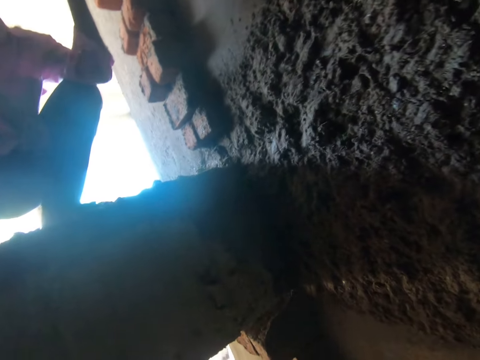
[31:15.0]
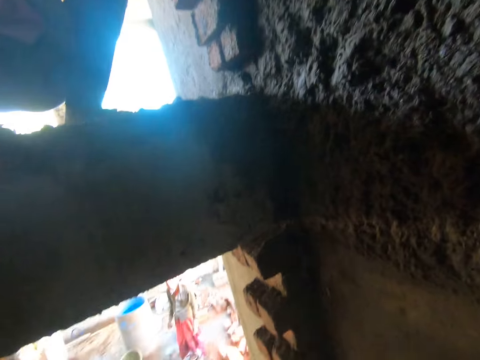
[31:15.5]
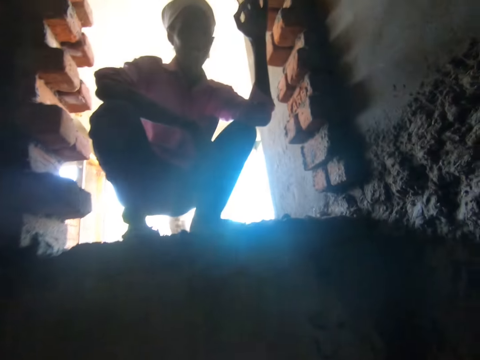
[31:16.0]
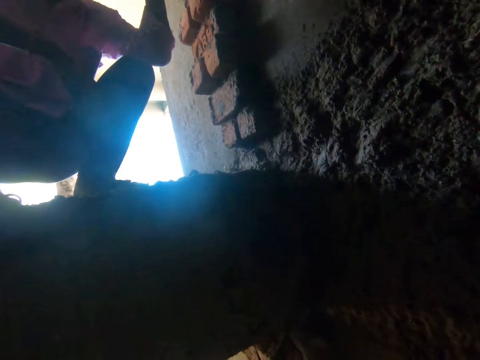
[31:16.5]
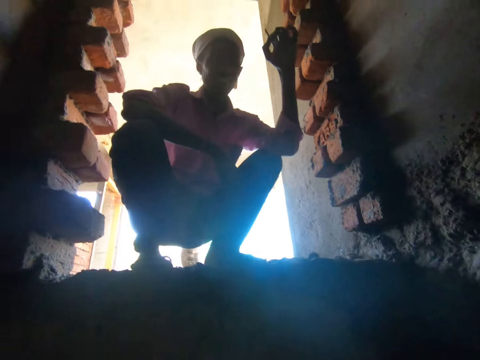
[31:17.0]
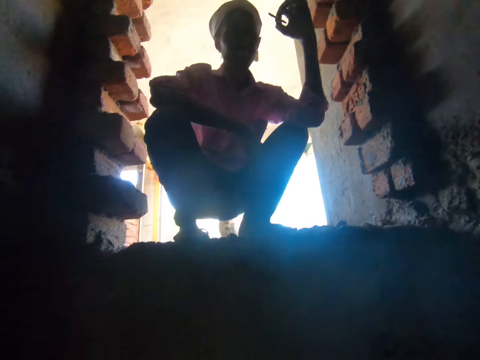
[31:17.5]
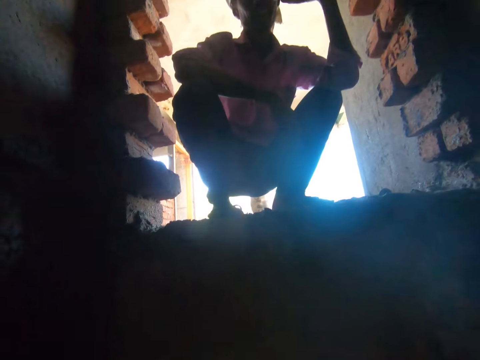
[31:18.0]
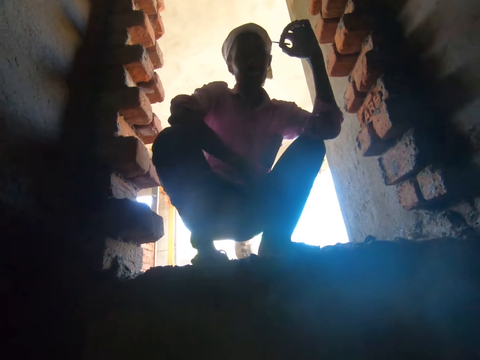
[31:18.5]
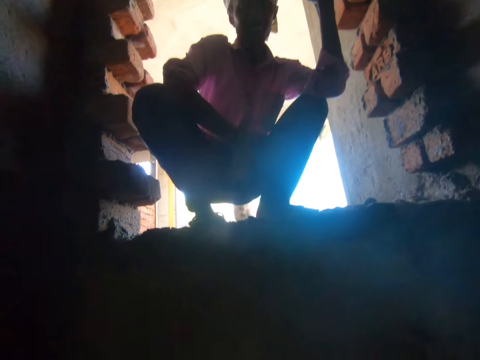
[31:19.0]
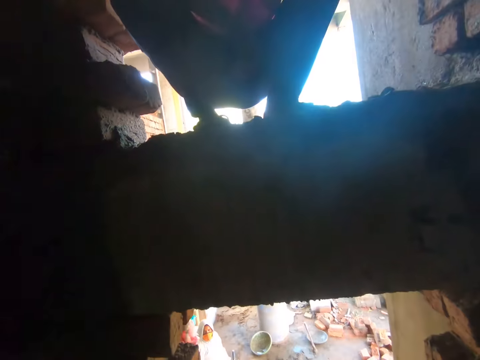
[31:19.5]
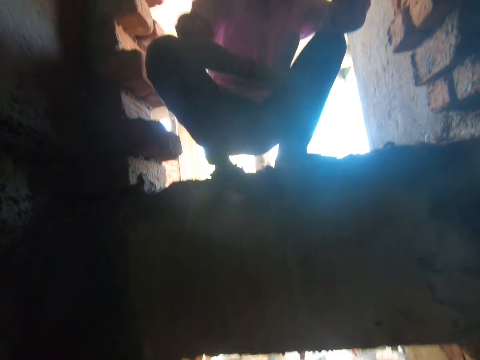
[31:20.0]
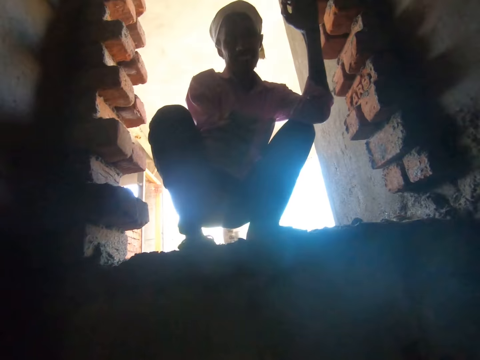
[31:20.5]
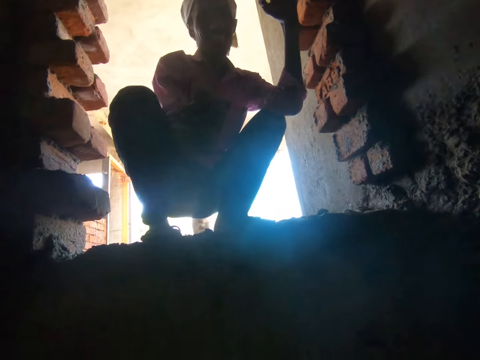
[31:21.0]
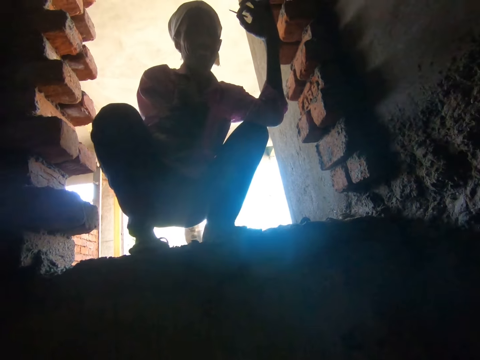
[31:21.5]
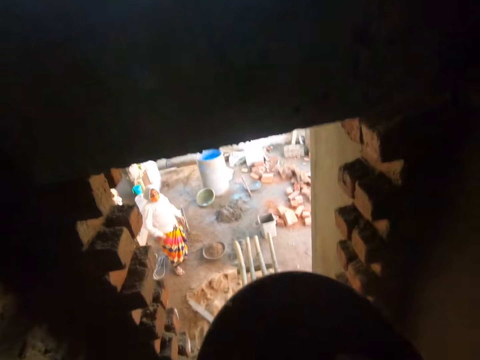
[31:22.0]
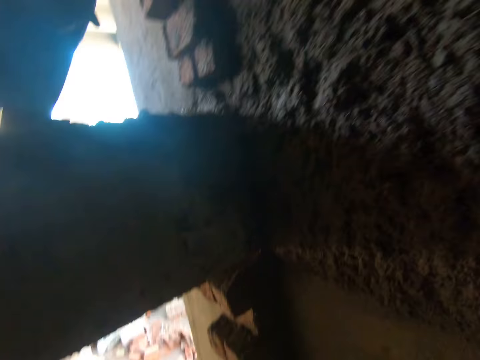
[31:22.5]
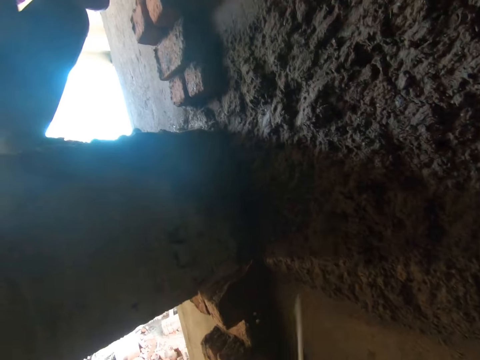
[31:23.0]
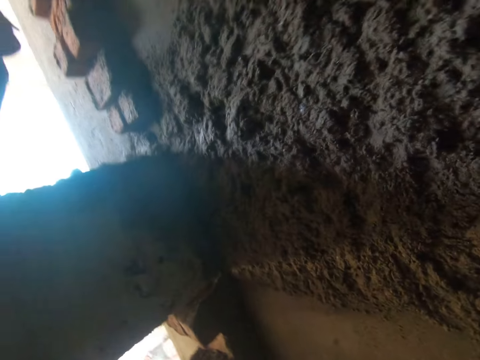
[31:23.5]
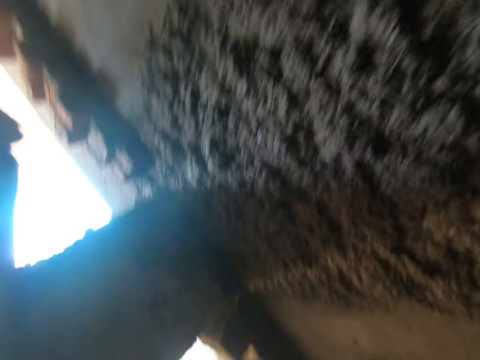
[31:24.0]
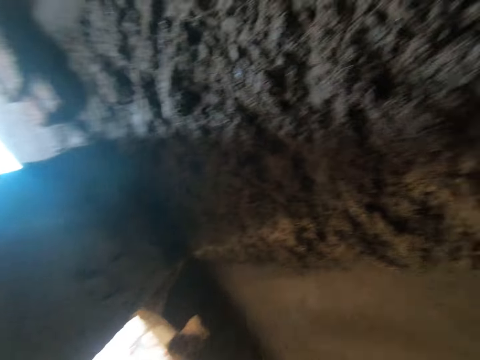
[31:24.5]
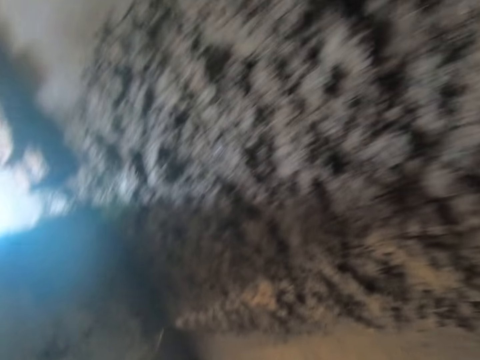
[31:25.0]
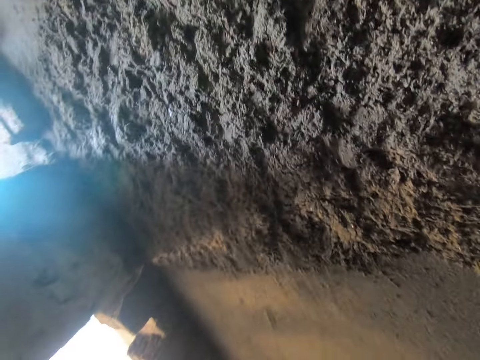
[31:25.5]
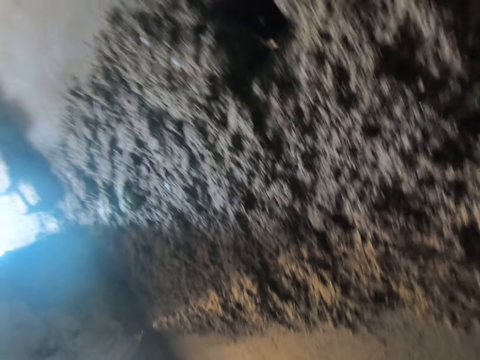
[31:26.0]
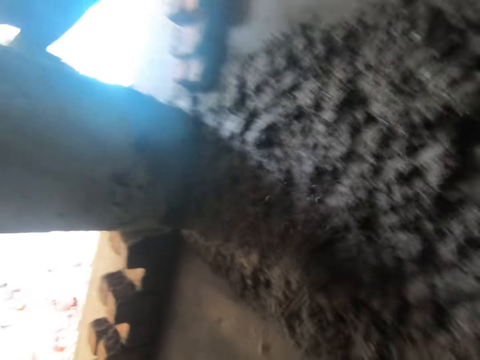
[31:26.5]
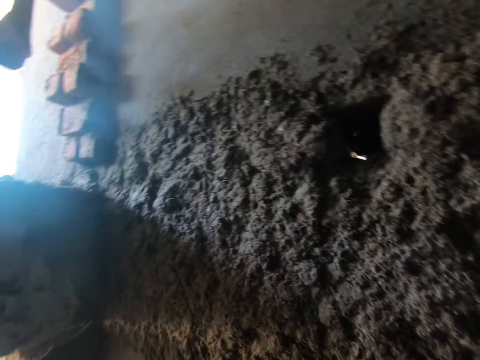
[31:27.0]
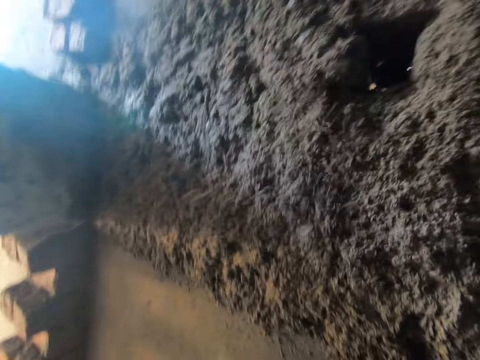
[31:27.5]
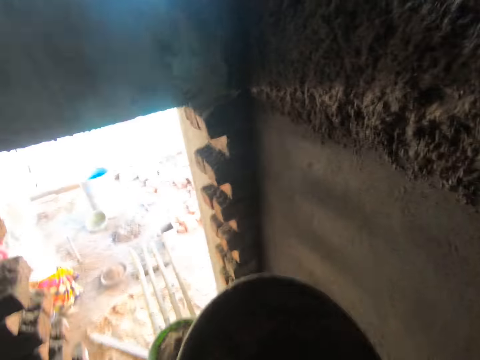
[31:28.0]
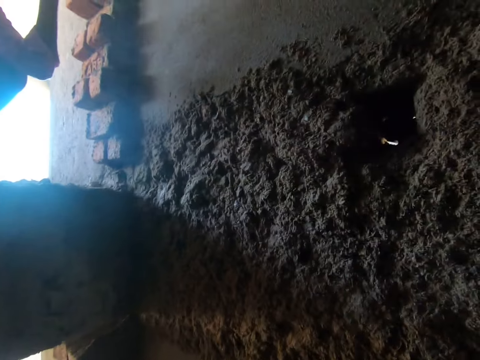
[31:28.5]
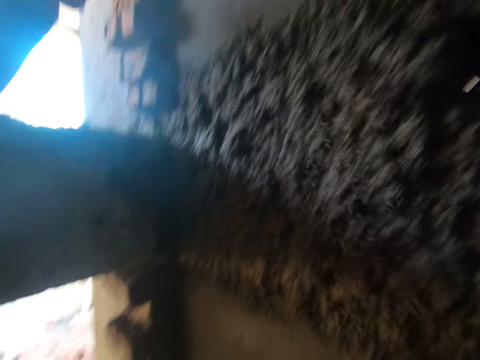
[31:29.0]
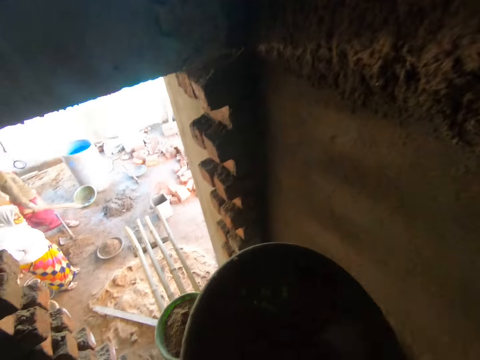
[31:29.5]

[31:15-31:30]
The camera wearer thatches the concrete on the wall with the trowel. A man converses with the camera wearer. The man smokes the cigarette. The man flaps the hand. The camera wearer scoops the concrete with the trowel from the container. He thatches the concrete on the wall with the trowel. He scoops the concrete with the trowel from the container. He thatches the concrete on the wall with the trowel. He scoops the concrete with the trowel from the container. He thatches the concrete on the wall with the trowel. He scoops the concrete with the trowel from the container. He pours some mortar on the wall with the trowel in his right hand. He pours some mortar on the wall with the trowel in his right hand. He scoops the concrete with the trowel from the container. He scoops the concrete with the trowel from the container. He pours some mortar on the wall with the trowel in his right hand. He takes some mortar from the bowl or container in his left hand with the trowel in his right hand.

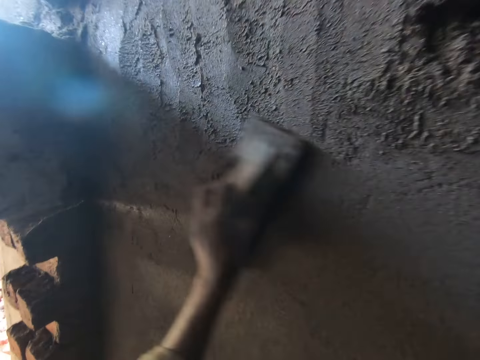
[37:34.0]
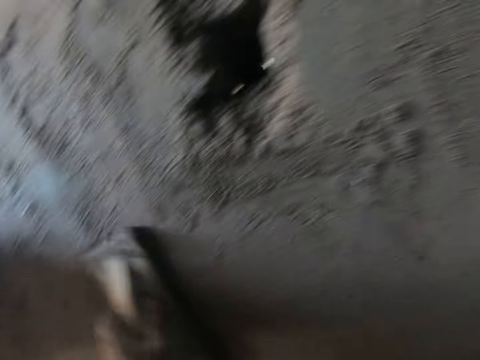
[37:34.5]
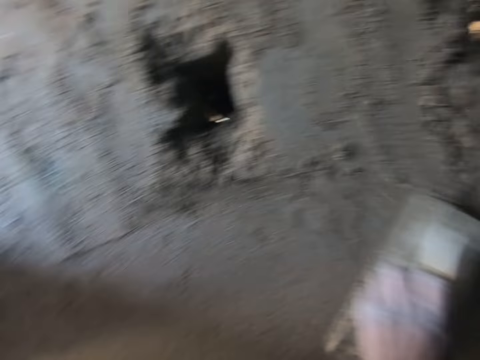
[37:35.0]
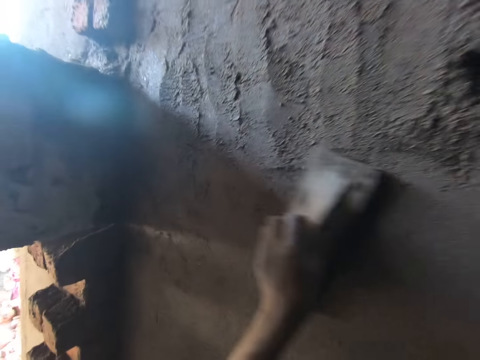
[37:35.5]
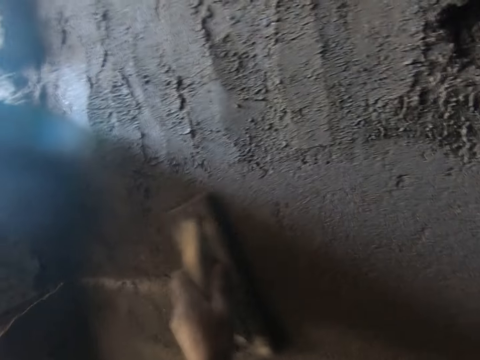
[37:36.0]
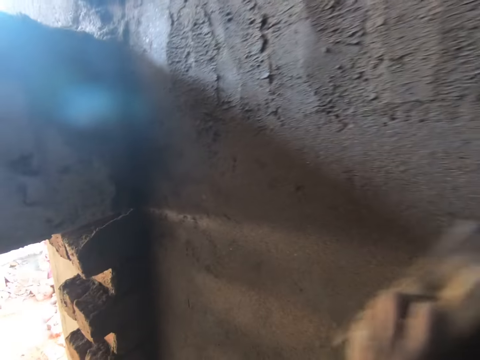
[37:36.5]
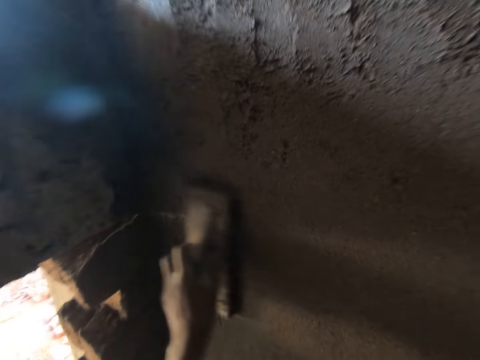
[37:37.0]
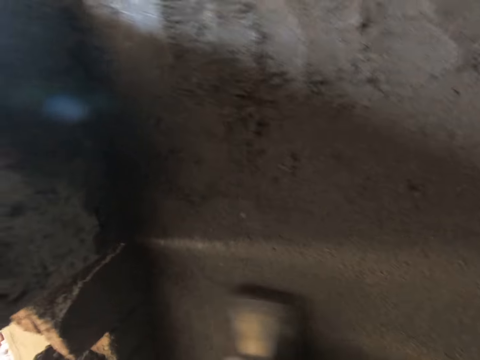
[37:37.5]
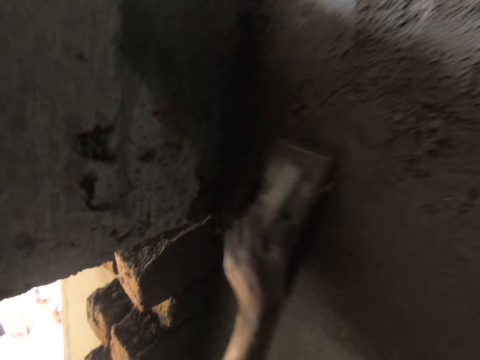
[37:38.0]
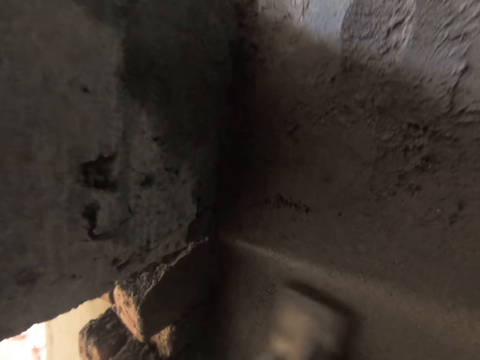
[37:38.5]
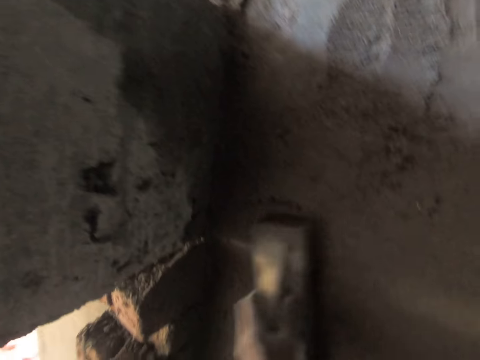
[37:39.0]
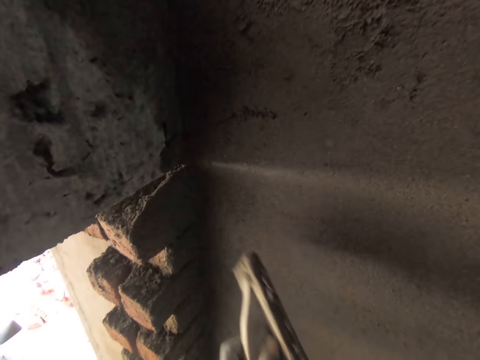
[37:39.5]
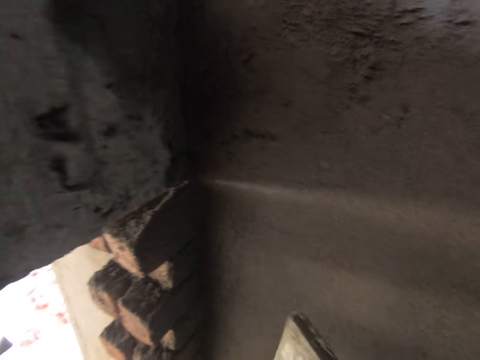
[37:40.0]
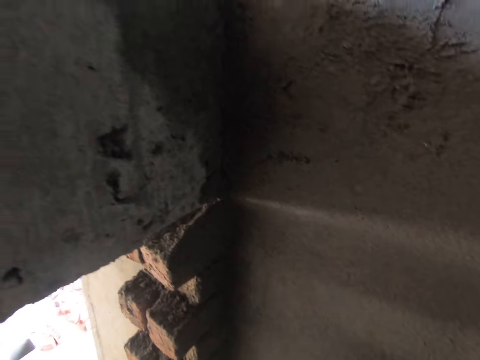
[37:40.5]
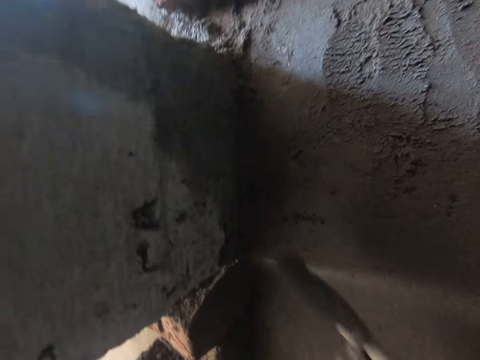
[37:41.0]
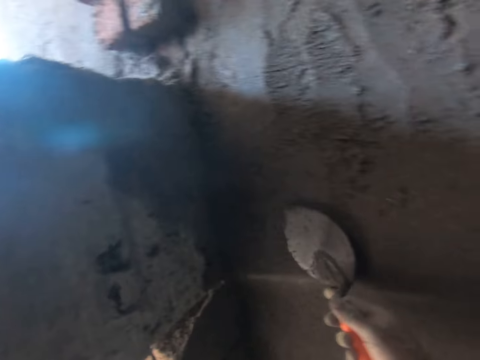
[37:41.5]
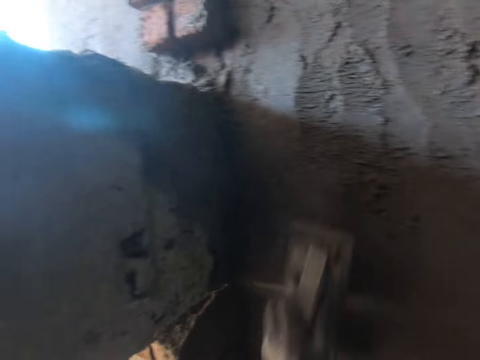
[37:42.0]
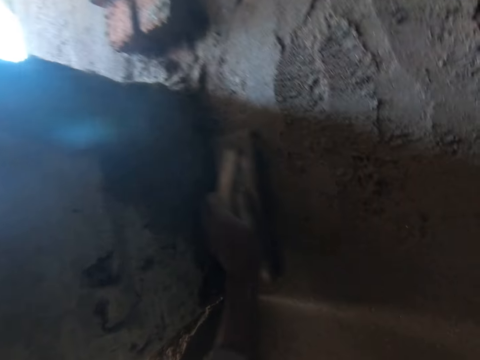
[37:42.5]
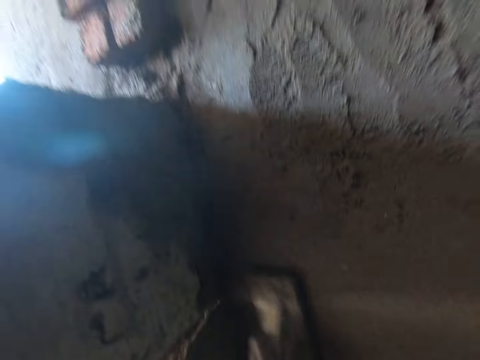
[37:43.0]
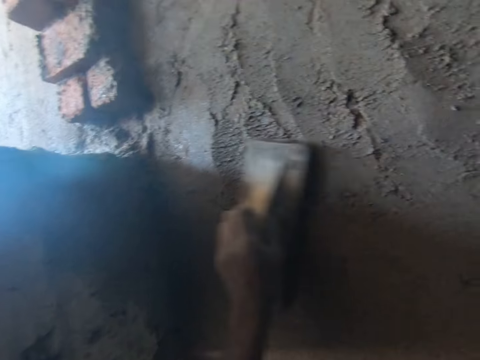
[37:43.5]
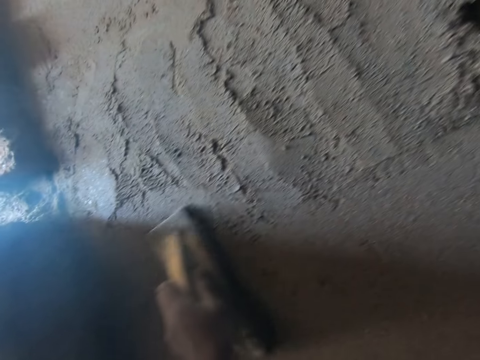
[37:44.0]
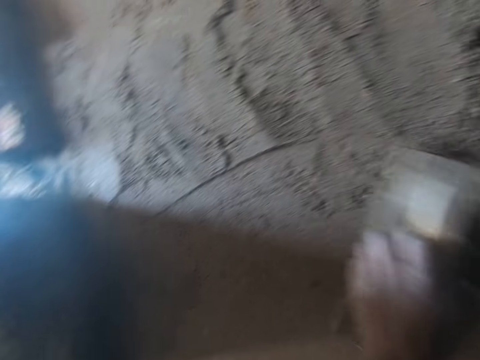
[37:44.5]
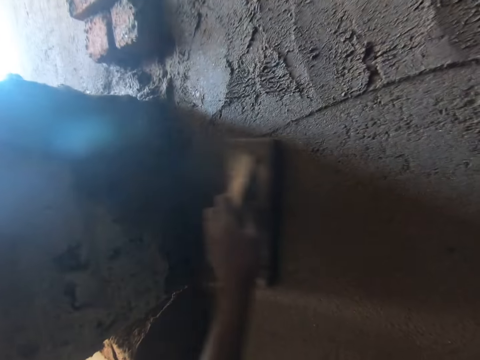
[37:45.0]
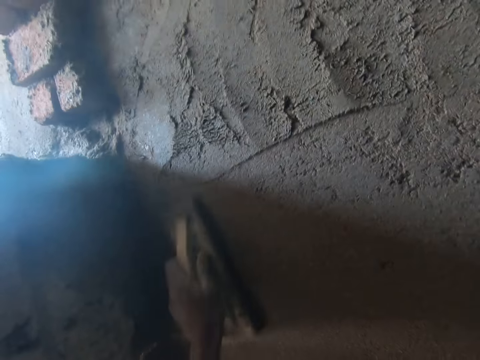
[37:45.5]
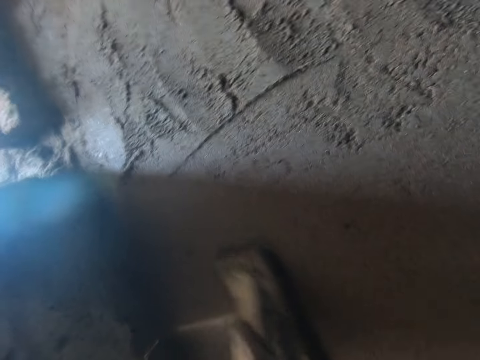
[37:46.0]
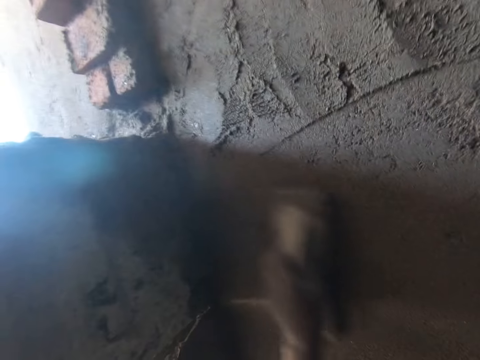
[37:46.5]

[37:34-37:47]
The camera wearer screeds the wall with the wooden float. He scoops mortar off the plastering trowel in his left hand with the brick trowel in his right hand. He rubs the mortar onto the wall with the brick trowel in his right hand. He smoothens the mortar onto the wall with the plastering trowel in his left hand.
